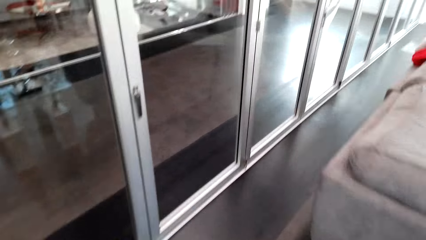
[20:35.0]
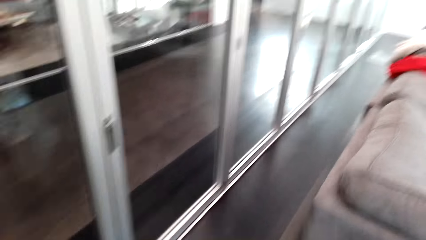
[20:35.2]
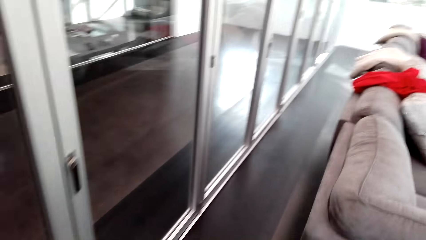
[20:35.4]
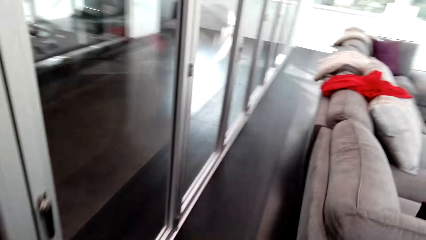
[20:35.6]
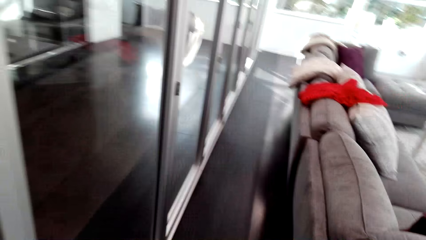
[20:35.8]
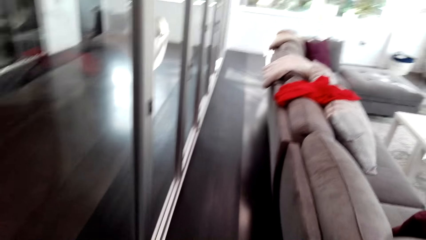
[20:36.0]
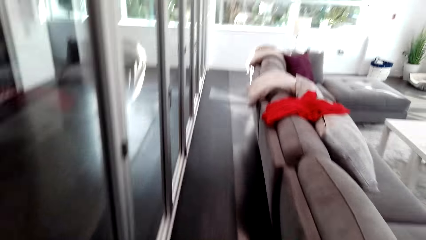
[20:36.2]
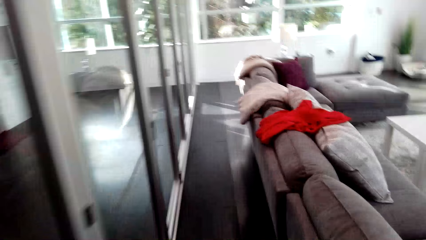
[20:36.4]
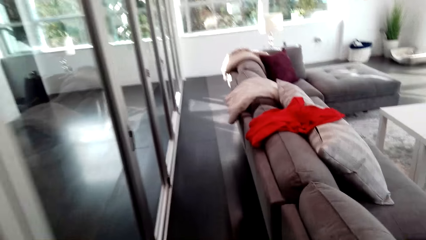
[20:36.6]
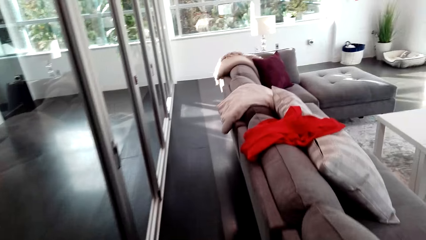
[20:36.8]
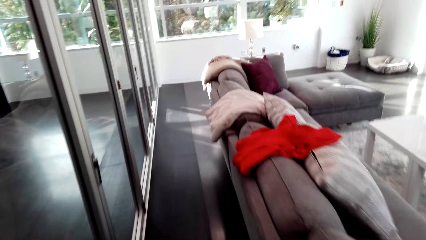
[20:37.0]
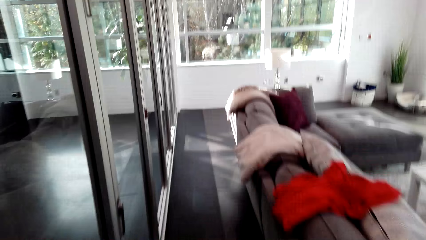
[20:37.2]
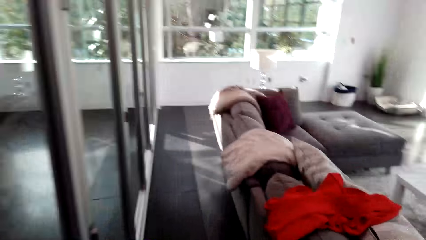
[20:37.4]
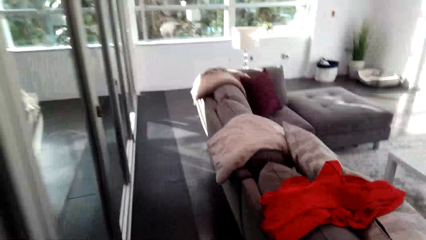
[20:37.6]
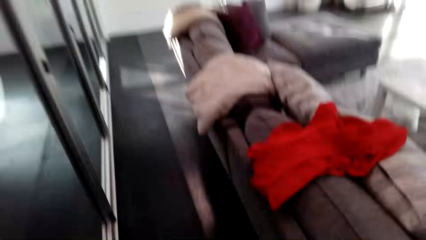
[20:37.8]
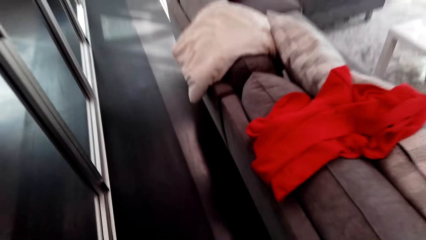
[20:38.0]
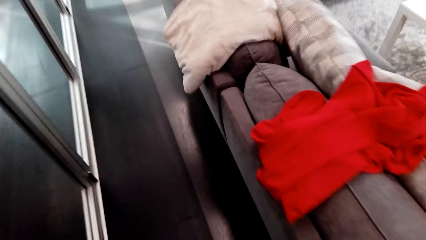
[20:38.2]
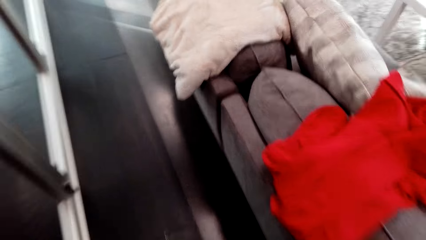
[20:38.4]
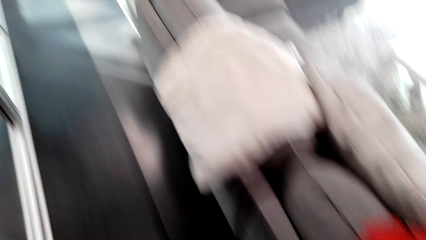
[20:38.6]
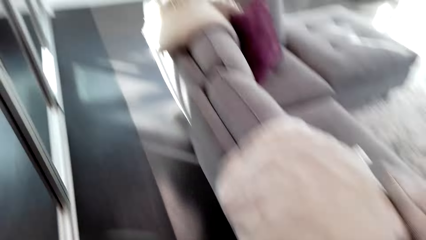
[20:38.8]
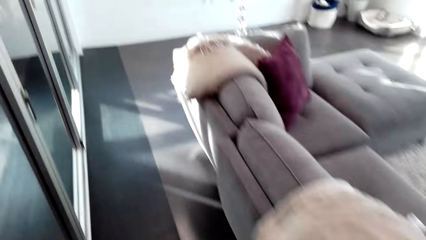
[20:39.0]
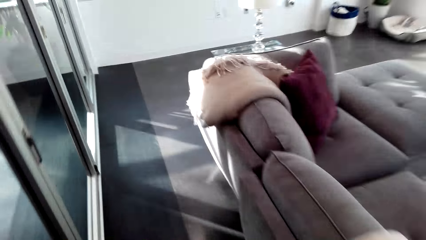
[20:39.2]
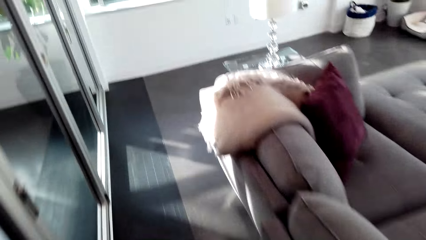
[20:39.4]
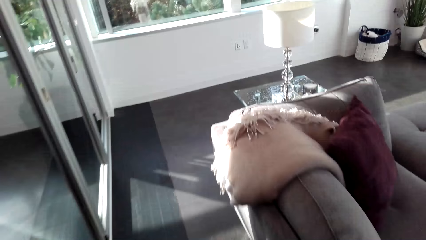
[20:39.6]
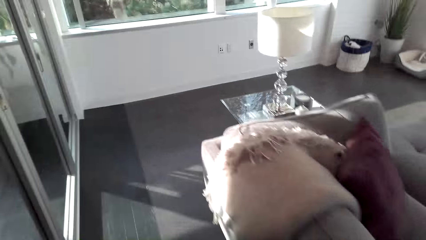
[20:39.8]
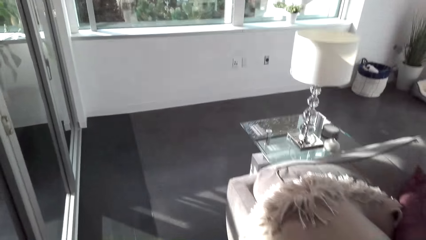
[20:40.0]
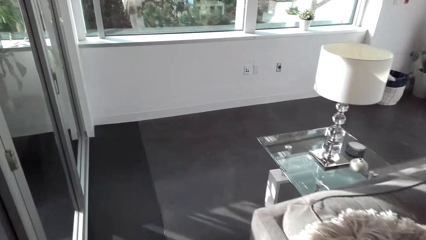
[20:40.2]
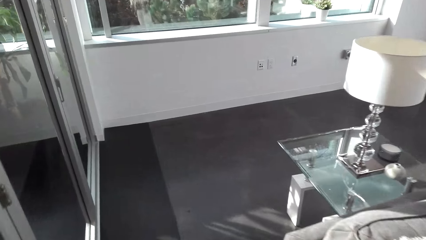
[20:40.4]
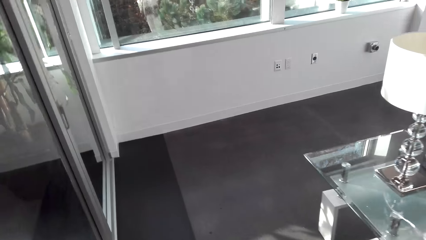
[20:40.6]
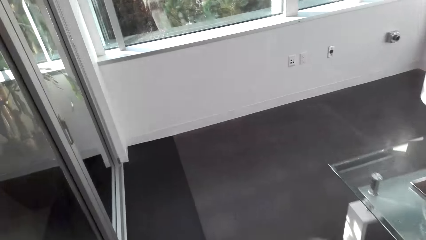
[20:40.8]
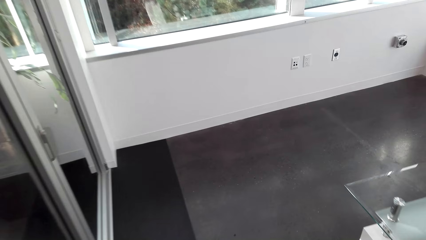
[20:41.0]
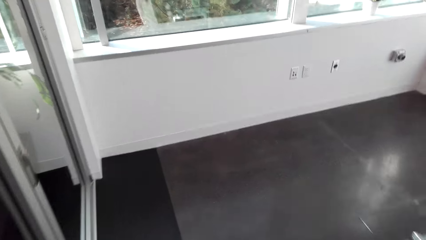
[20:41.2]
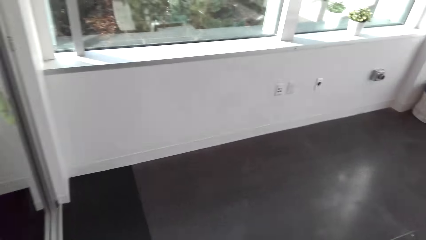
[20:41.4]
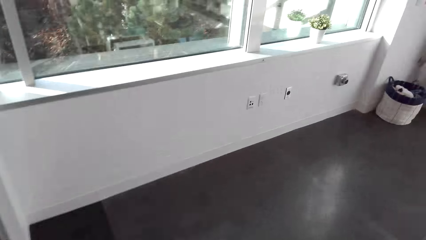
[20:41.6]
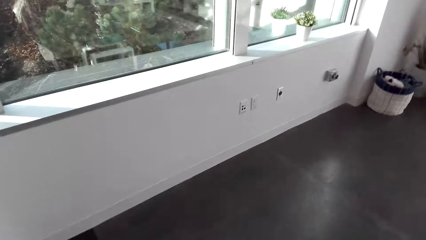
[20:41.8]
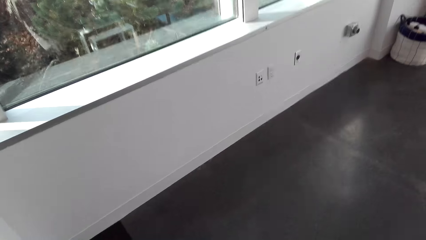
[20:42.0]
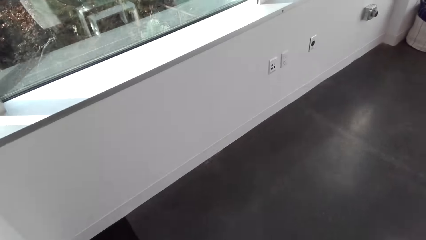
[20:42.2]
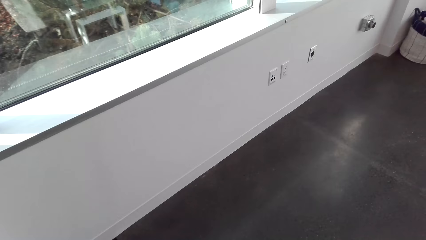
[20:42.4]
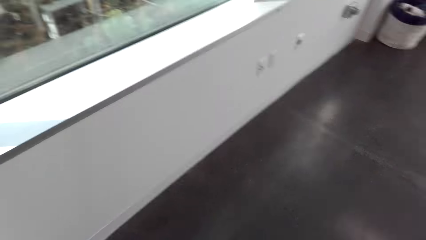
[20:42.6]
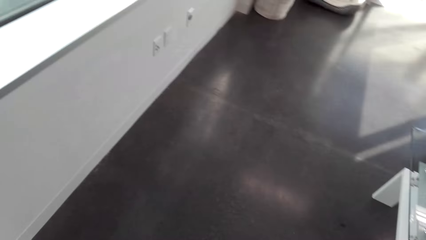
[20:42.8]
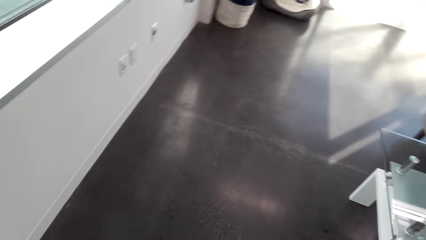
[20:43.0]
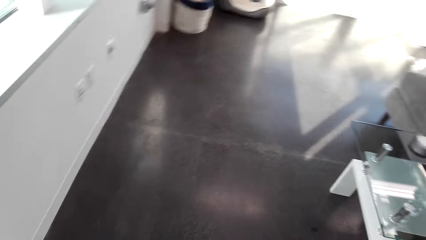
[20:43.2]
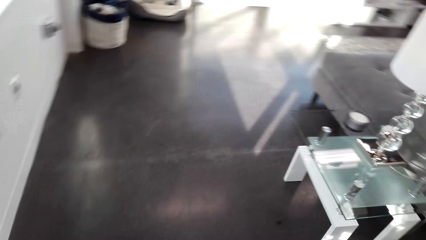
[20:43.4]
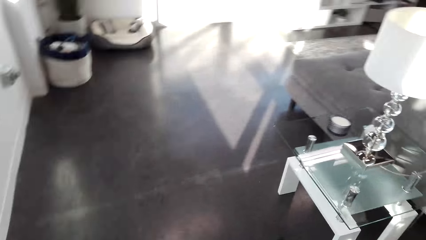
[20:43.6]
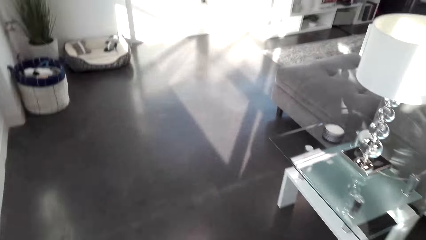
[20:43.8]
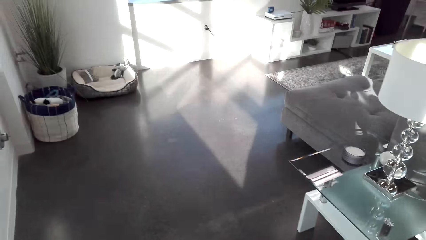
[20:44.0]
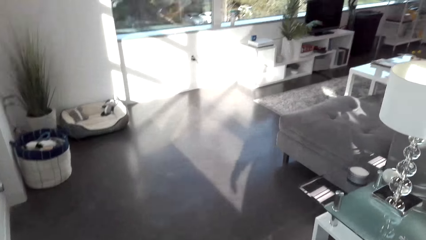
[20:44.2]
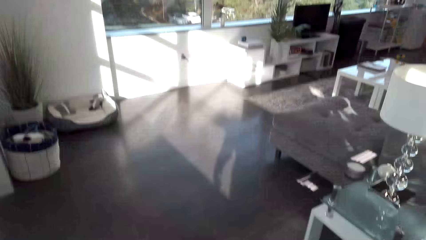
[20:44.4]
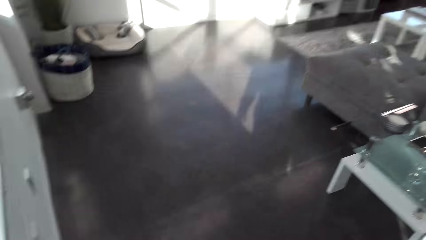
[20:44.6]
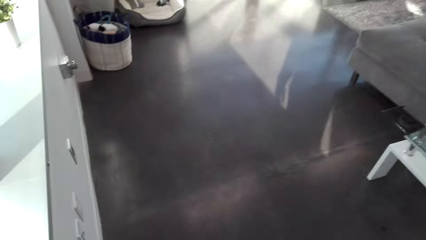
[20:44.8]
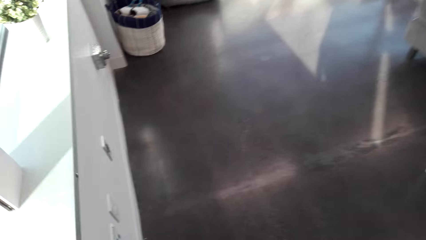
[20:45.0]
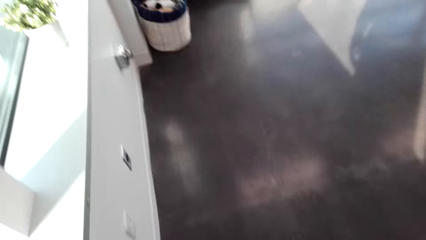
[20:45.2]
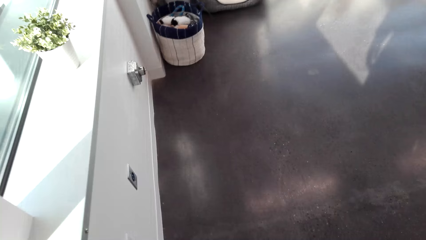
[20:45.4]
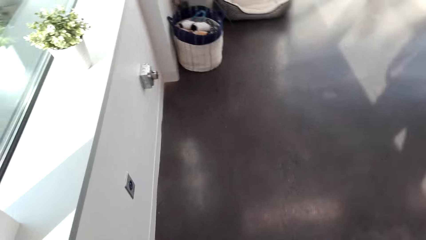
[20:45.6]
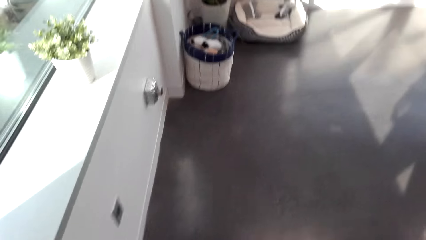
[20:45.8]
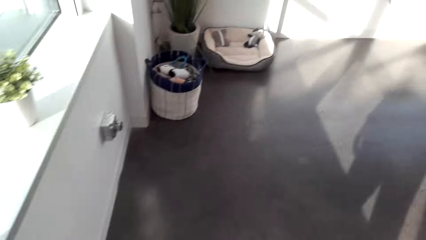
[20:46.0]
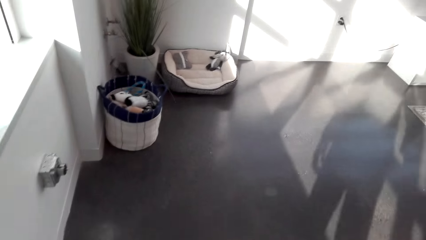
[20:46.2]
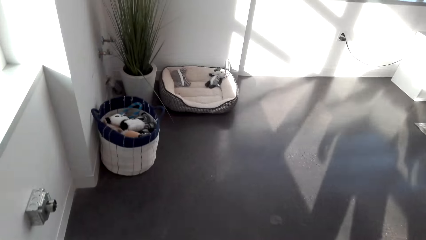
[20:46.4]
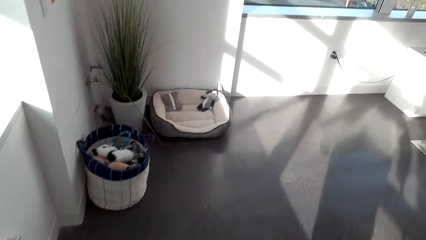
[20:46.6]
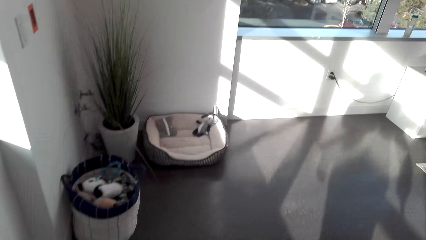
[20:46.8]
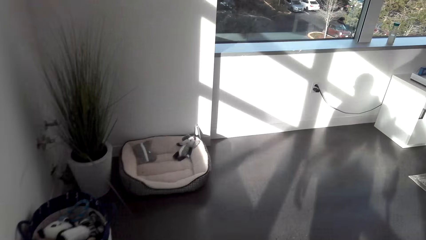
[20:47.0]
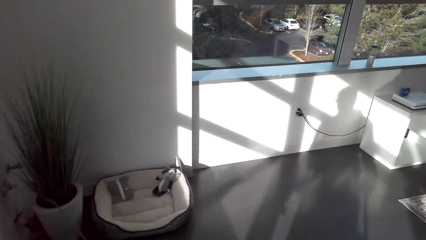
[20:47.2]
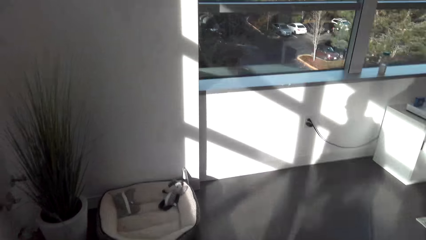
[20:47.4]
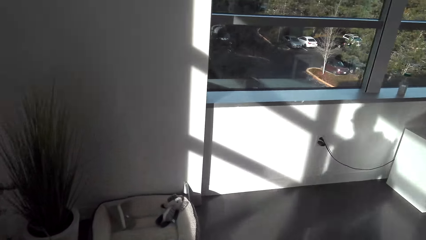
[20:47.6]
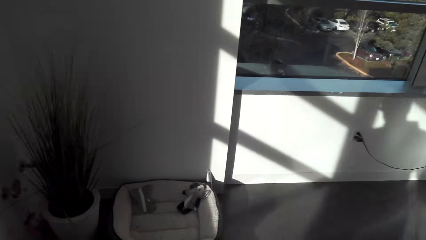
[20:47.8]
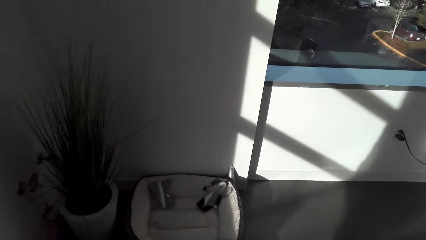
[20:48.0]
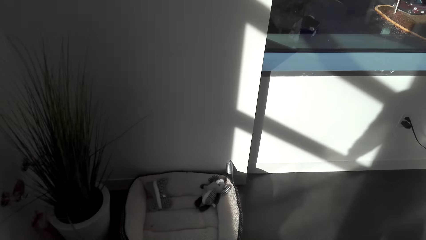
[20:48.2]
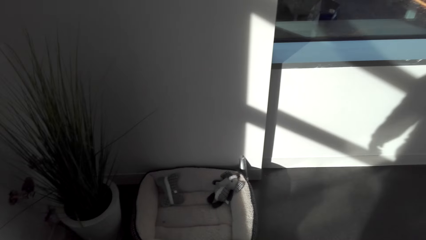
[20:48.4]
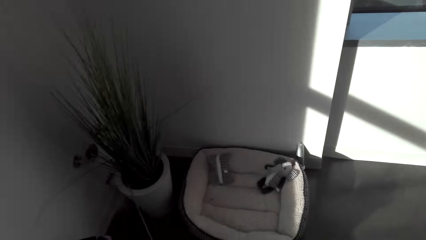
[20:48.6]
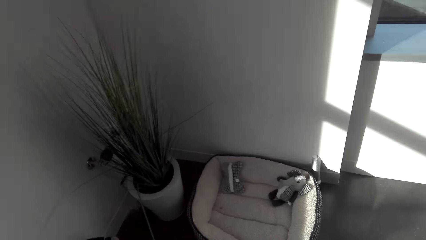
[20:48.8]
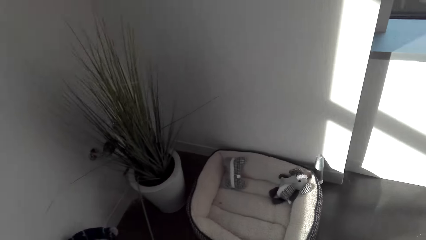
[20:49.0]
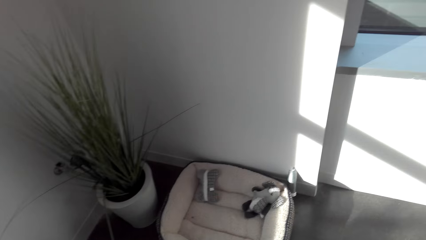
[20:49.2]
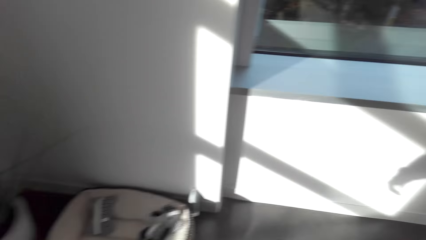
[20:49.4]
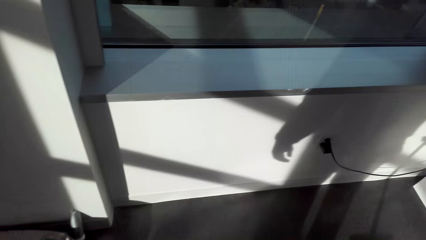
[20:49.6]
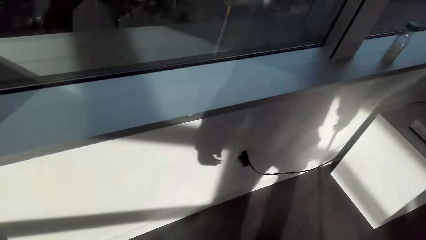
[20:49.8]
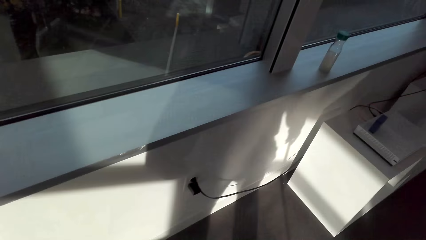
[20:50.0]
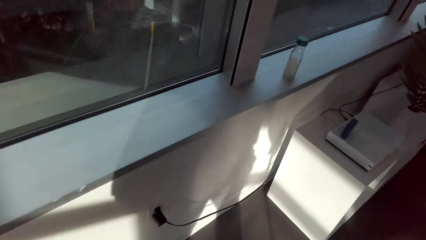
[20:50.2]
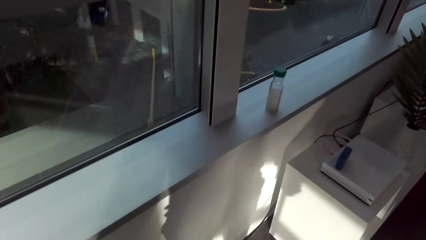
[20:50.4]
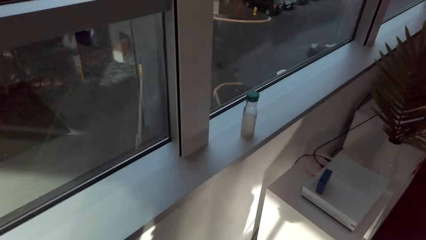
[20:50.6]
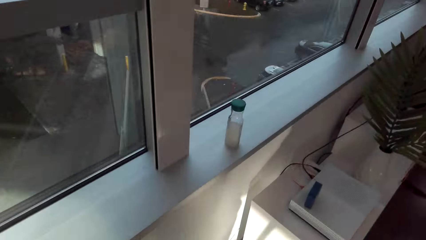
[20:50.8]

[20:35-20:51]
The camera wearer walks around. They walk in the house.
